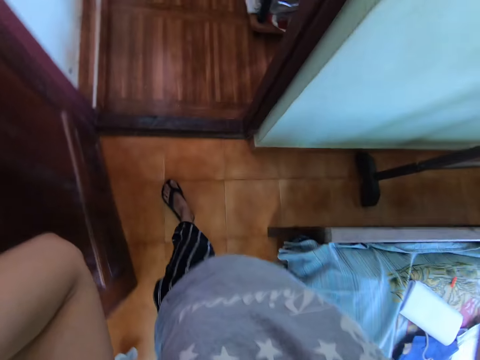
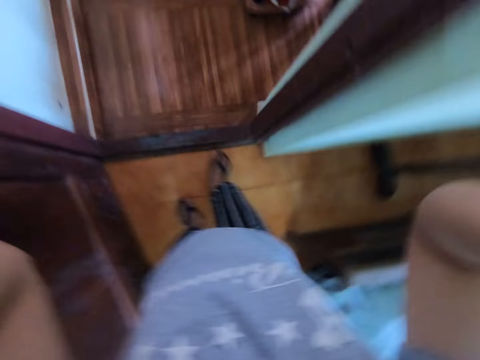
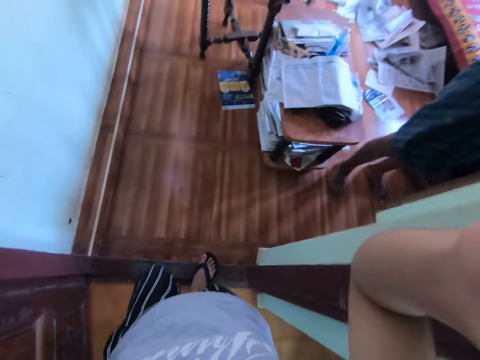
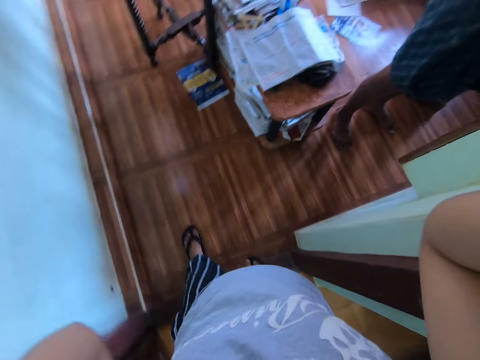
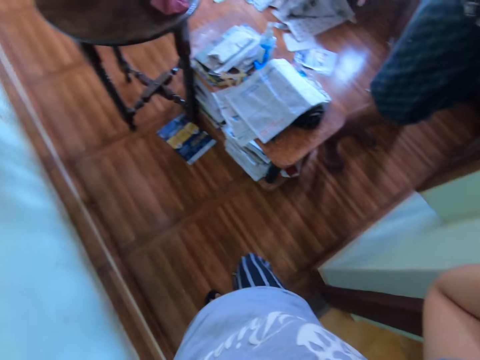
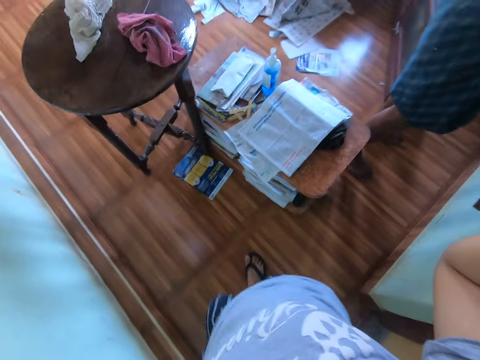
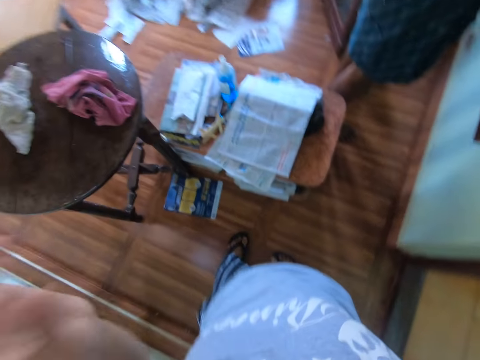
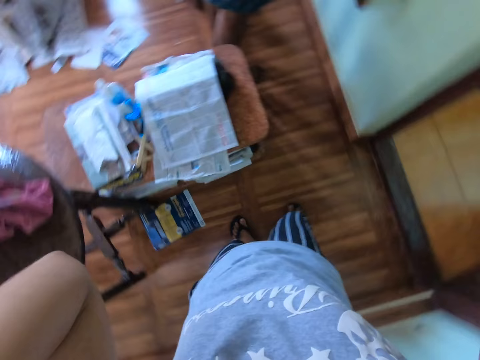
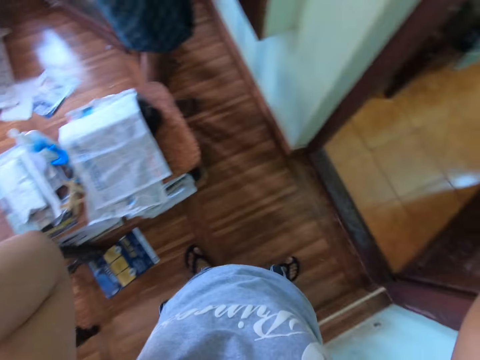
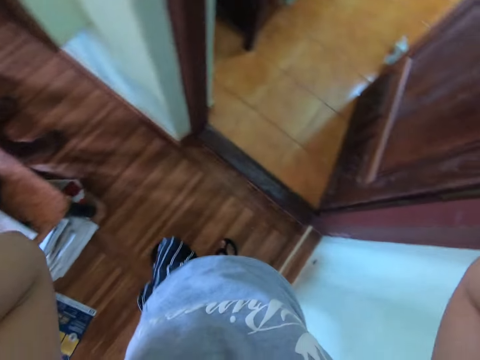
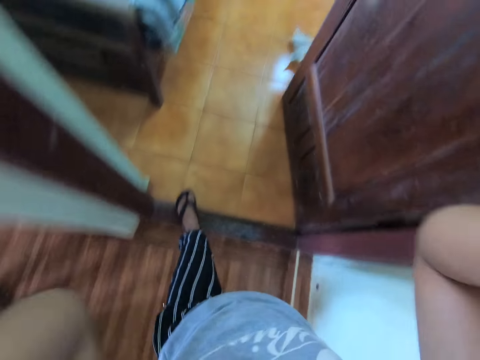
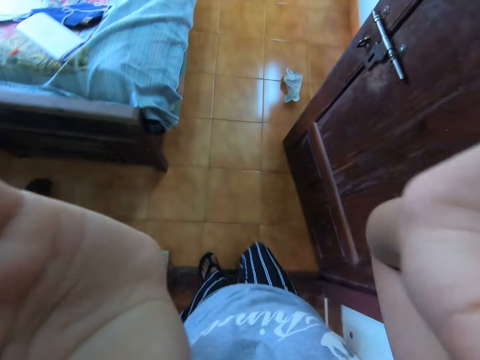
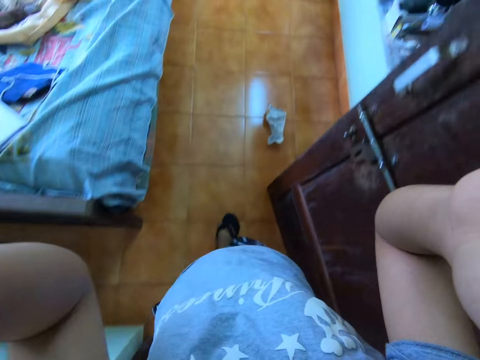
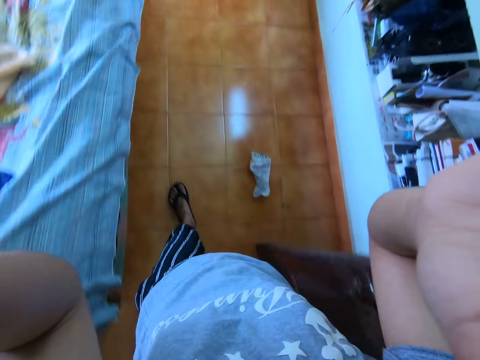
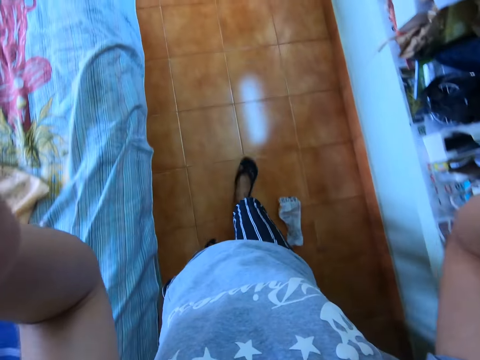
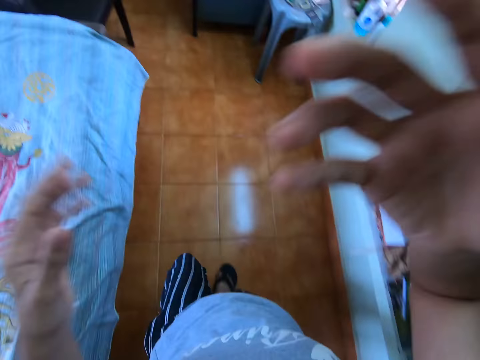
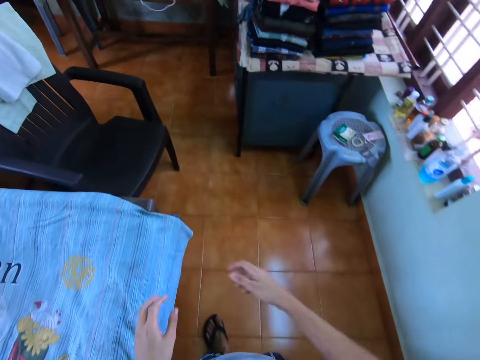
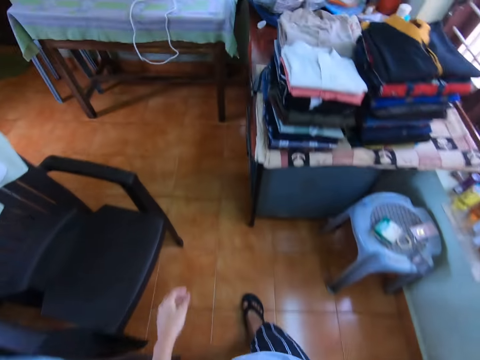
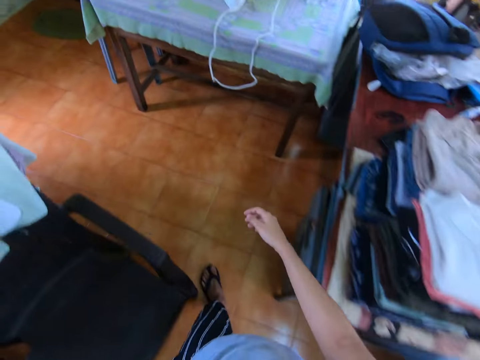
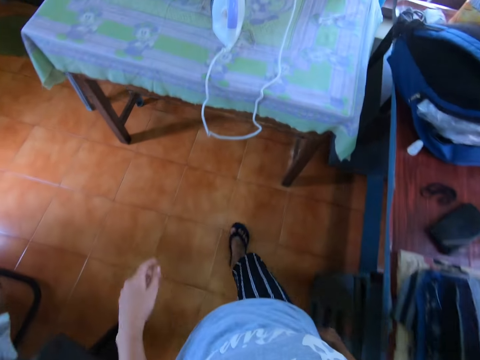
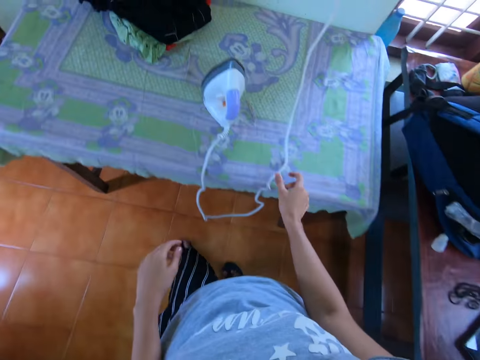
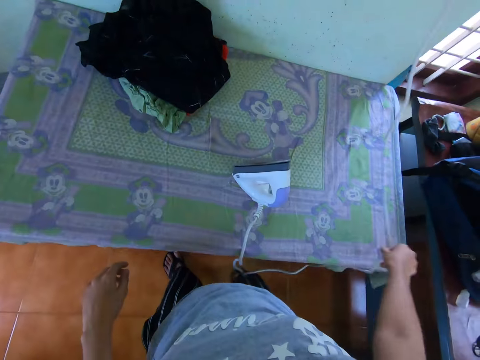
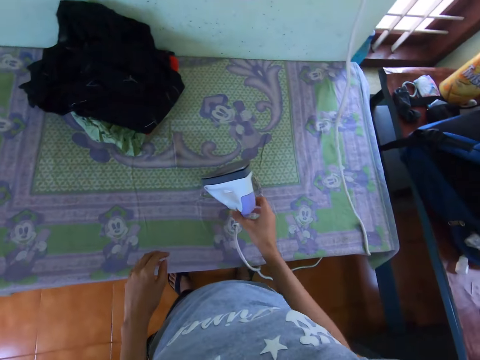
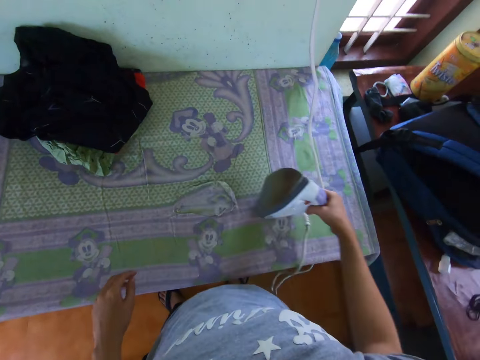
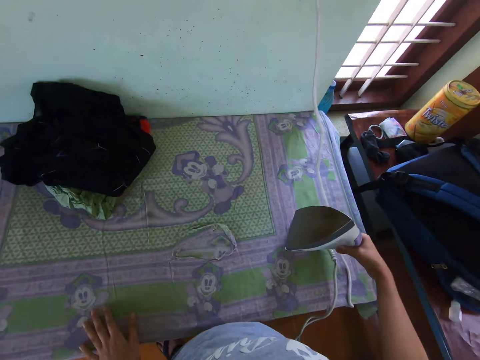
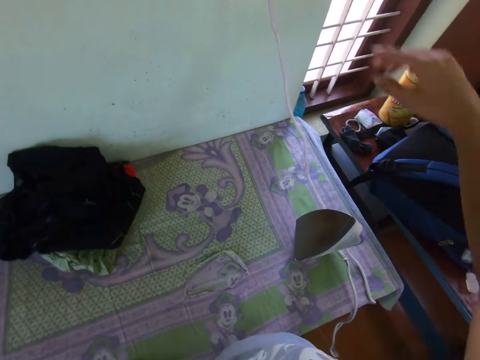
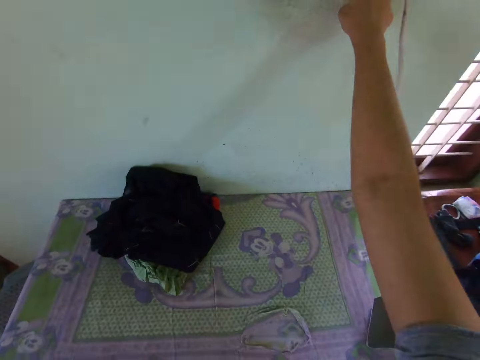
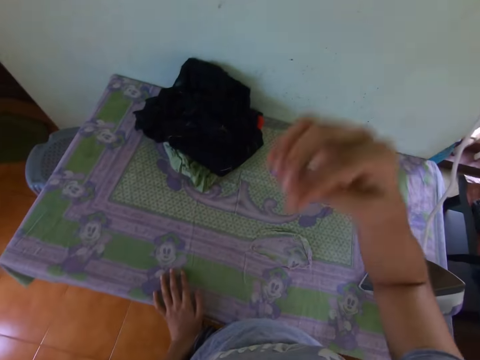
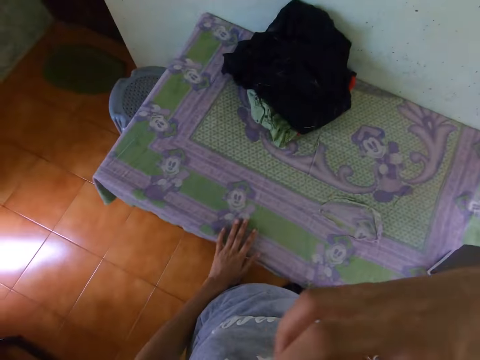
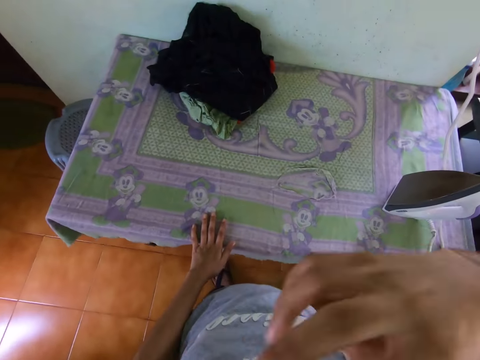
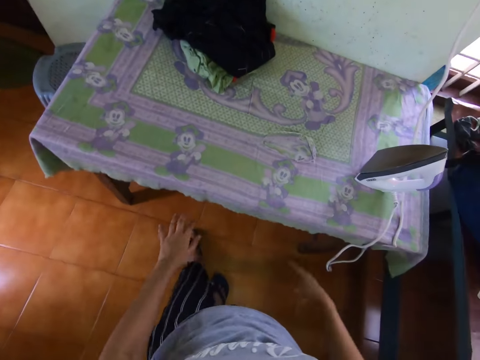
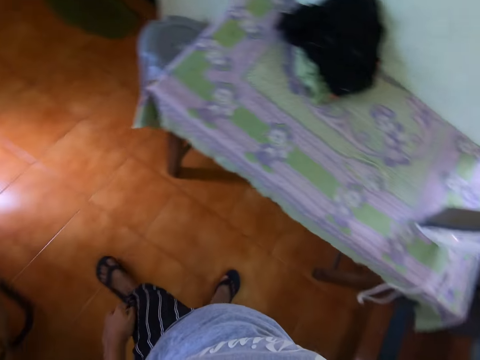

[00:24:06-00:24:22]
The camera wearer turns back in a room. He walks around the room. He touches a cable. He drags up an iron box on a table. He picks up the iron. He drops the iron. He switches on a socket on a wall. He touches his cloth. He touches his face.

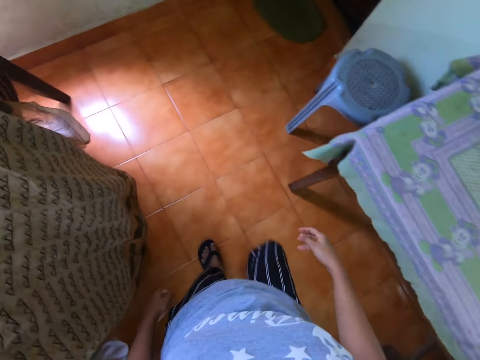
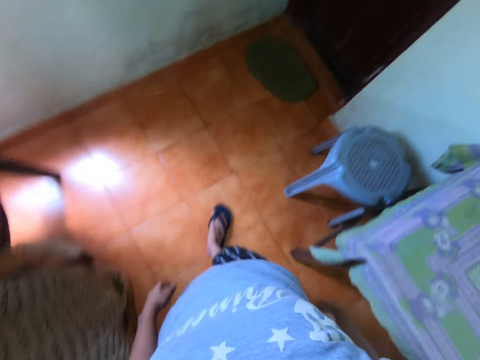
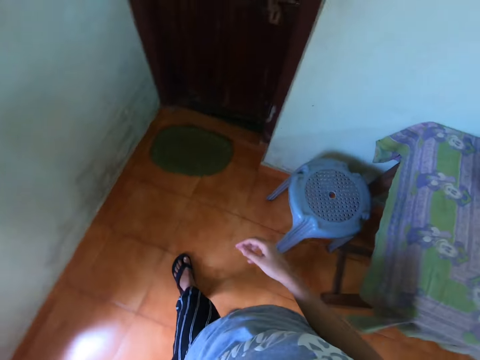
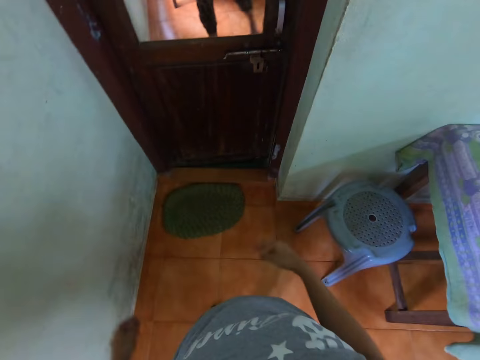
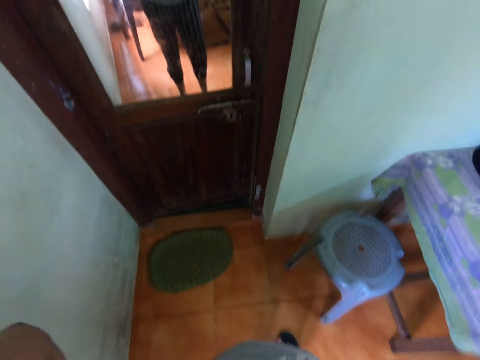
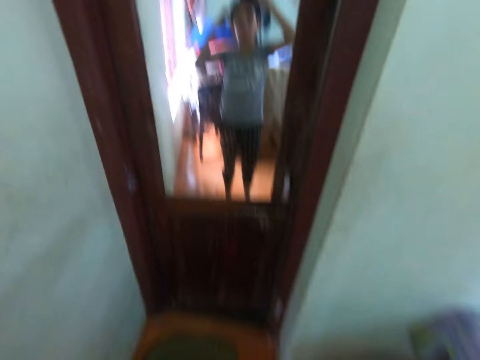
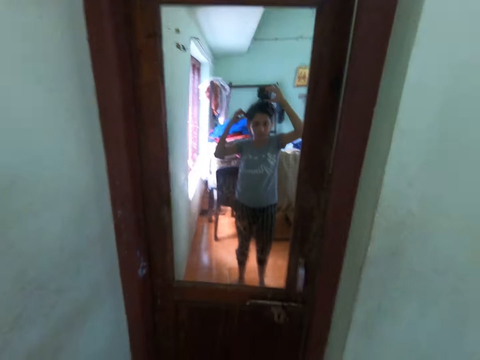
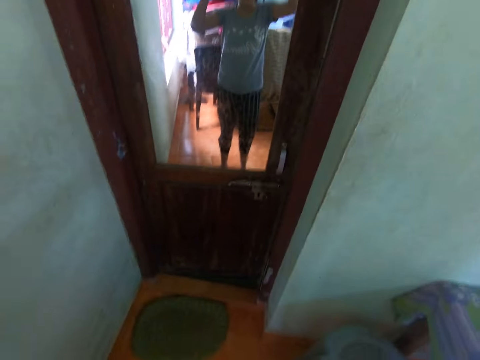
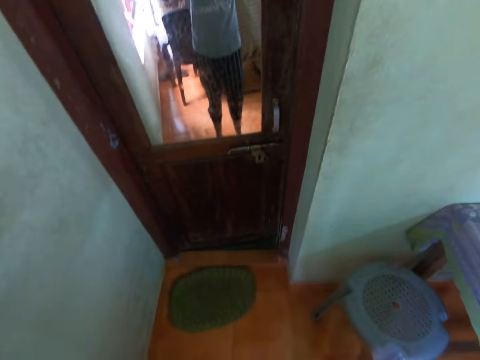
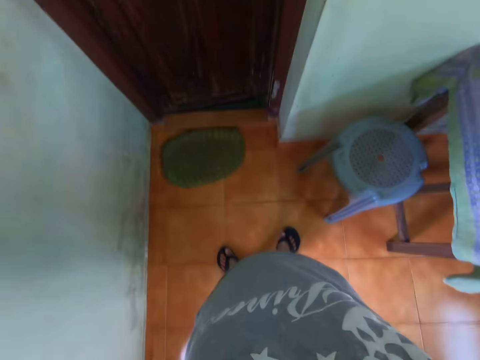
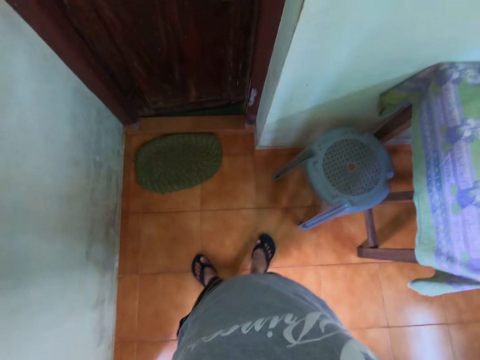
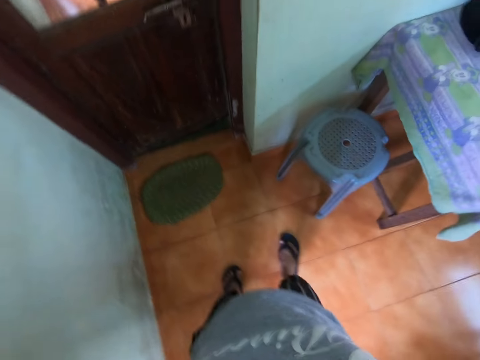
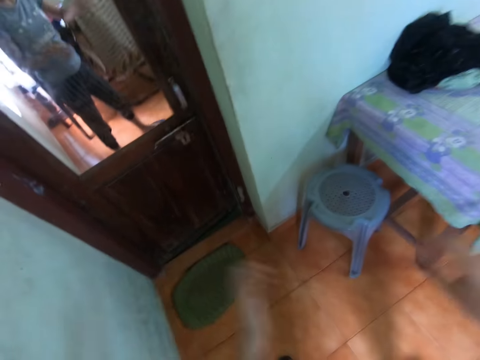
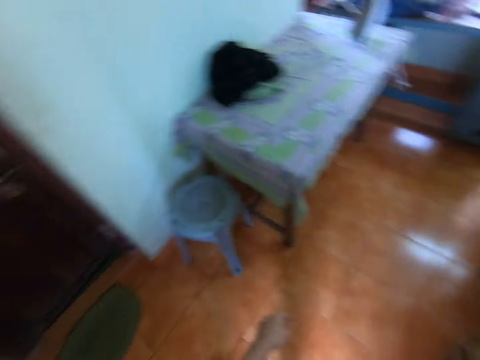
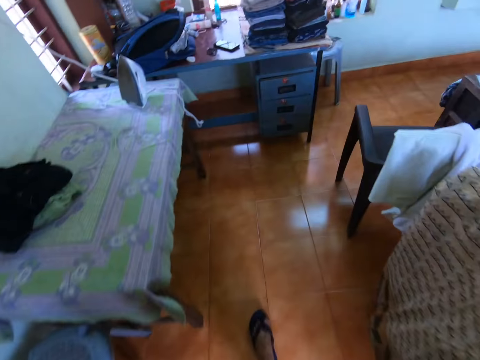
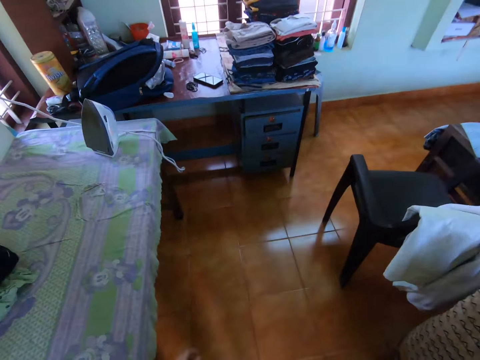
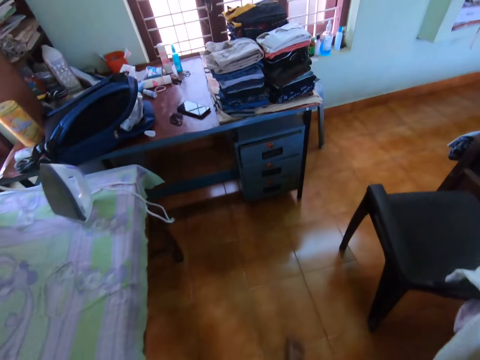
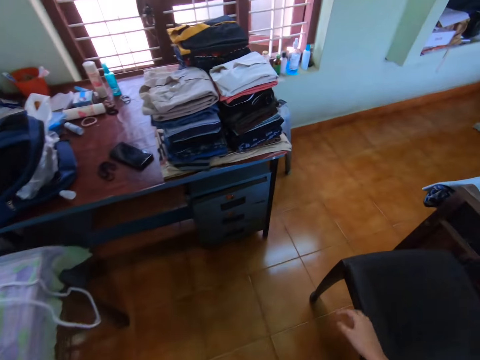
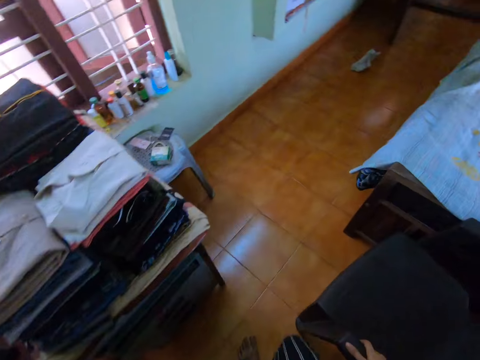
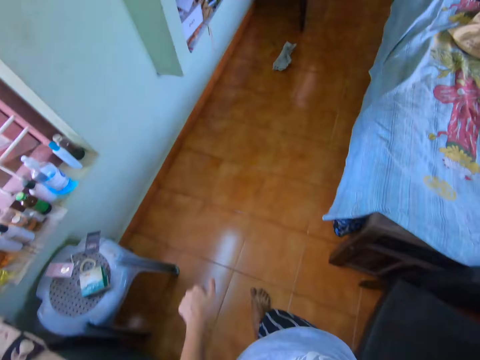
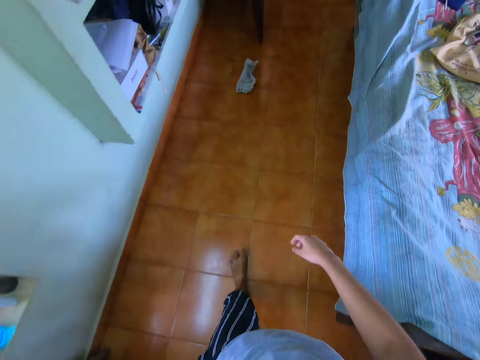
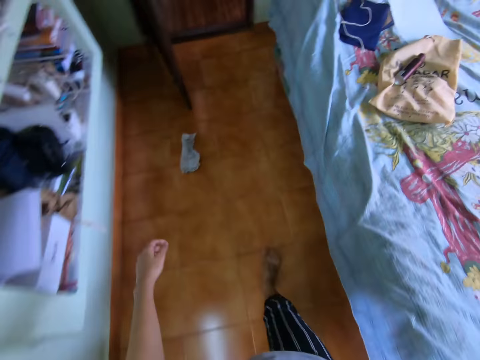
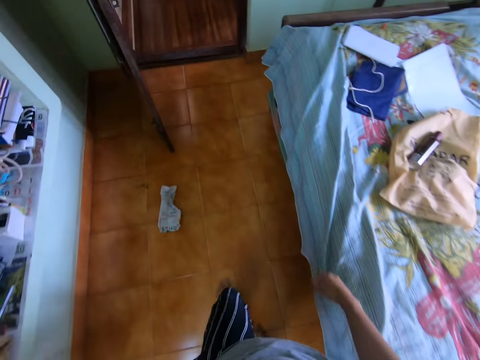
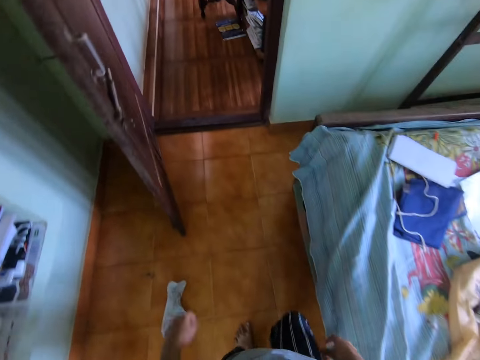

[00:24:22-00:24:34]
The camera wearer walks around the room. They touch a camera. They lift up hands. They look at a mirror. They walk around the room.
